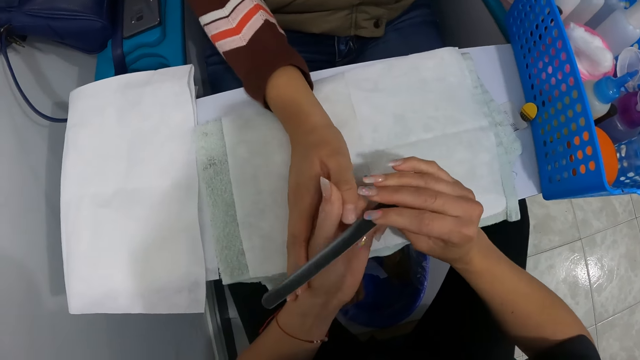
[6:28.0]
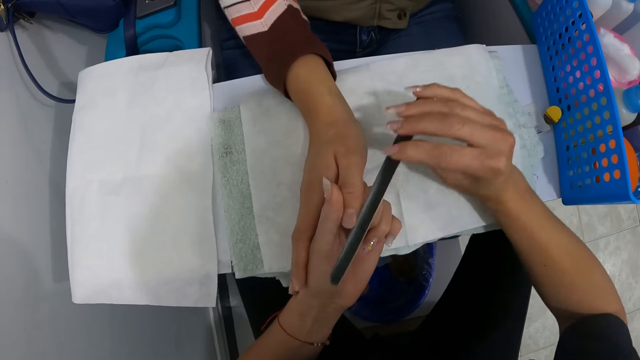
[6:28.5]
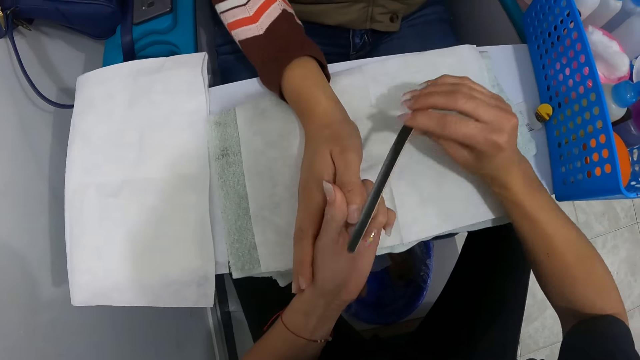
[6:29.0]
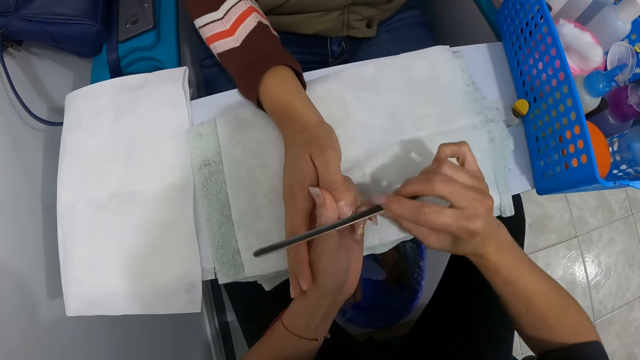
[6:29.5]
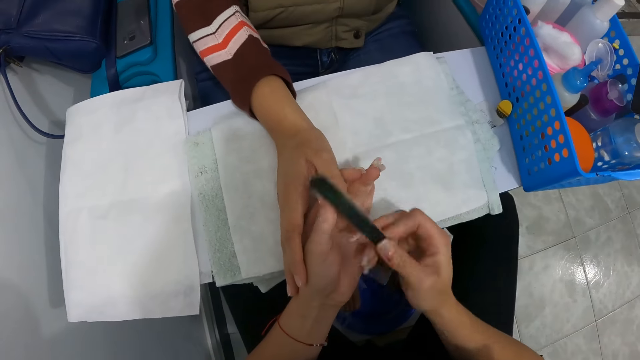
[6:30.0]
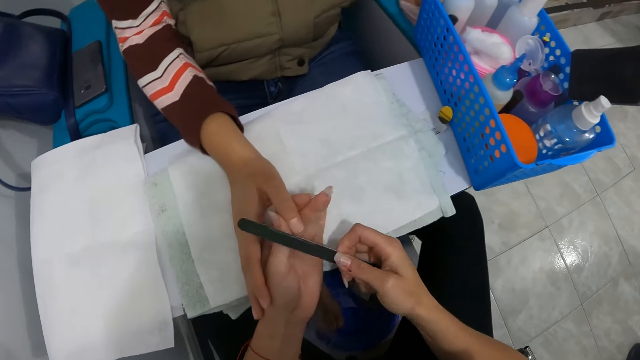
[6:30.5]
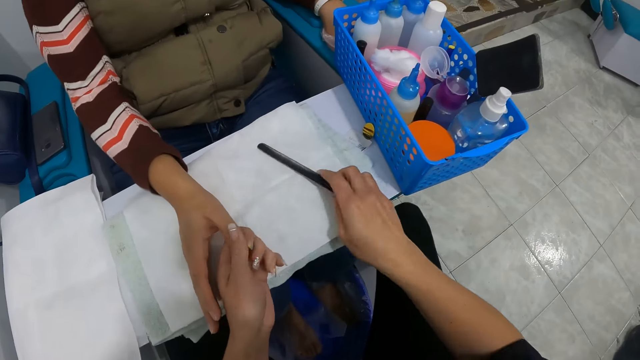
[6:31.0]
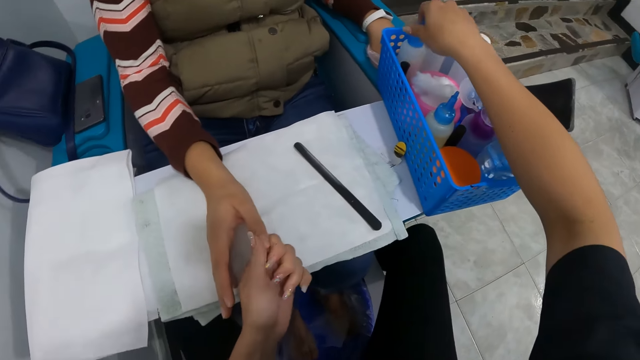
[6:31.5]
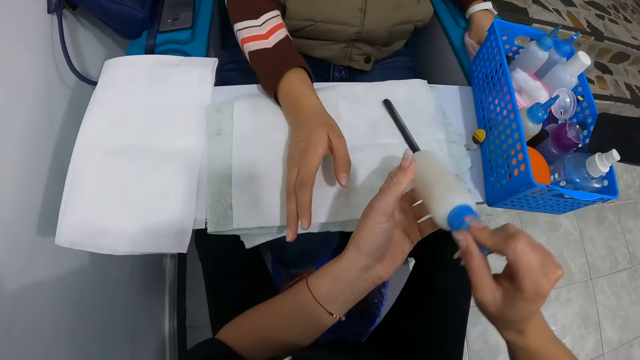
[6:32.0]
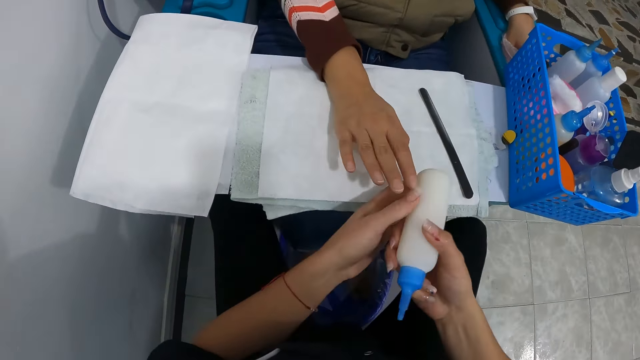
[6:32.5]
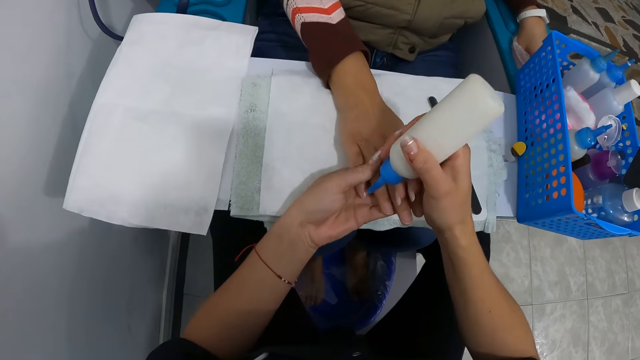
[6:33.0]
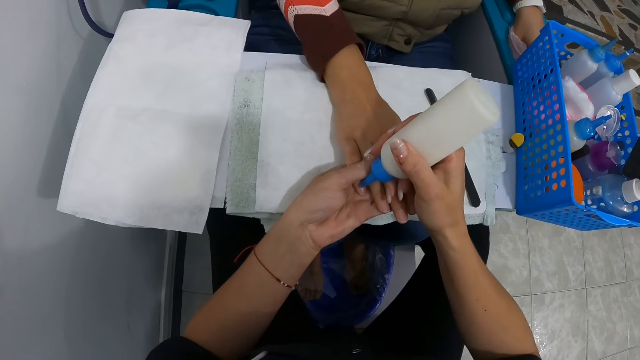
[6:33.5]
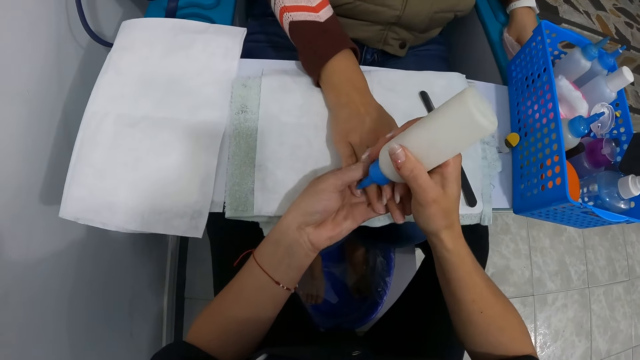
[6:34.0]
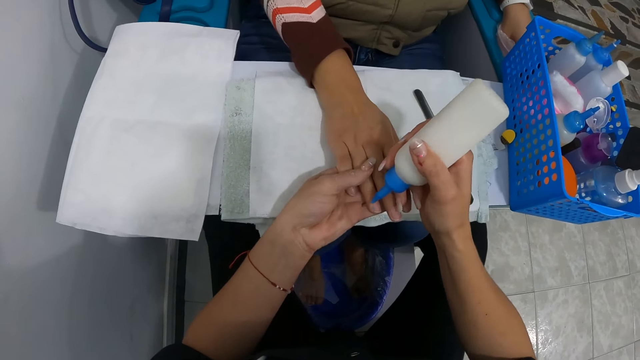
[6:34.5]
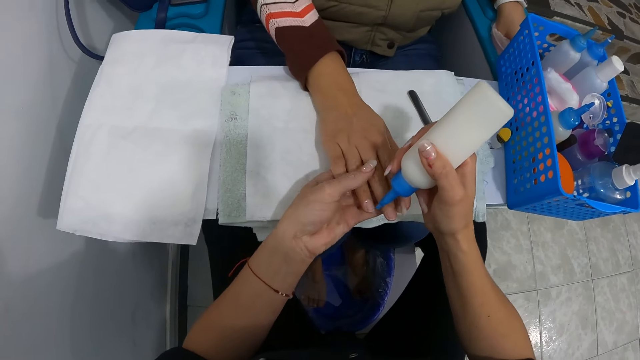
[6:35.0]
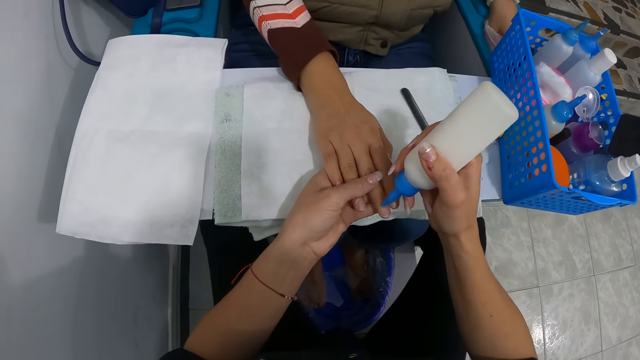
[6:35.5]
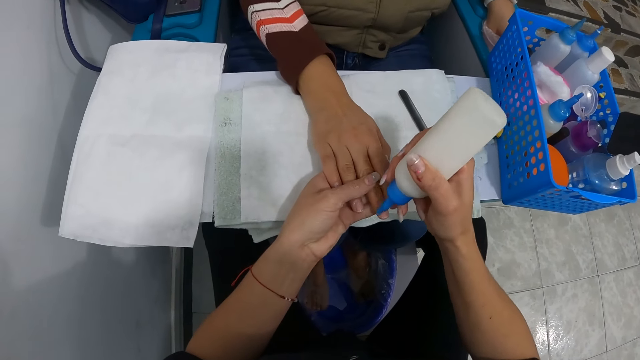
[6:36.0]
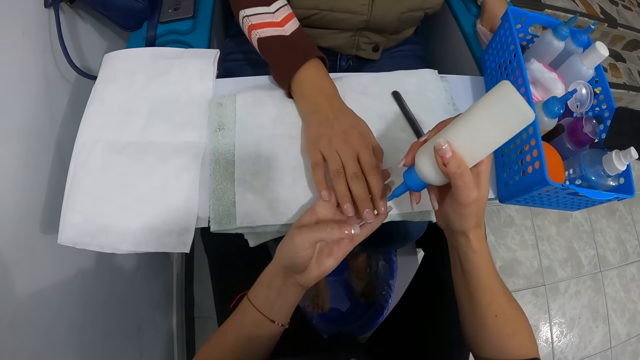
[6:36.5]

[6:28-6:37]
The camera wearer cleans the finger of the woman with her right finger. She drops the nail file in her right hand on the towel on the table. She picks up a nail polish bottle from the basket on the table with her right hand. She holds the bottle with both hands. She holds the right hand of the woman with her left hand. She applies a solution from the bottle in her right hand on the finger of the woman.

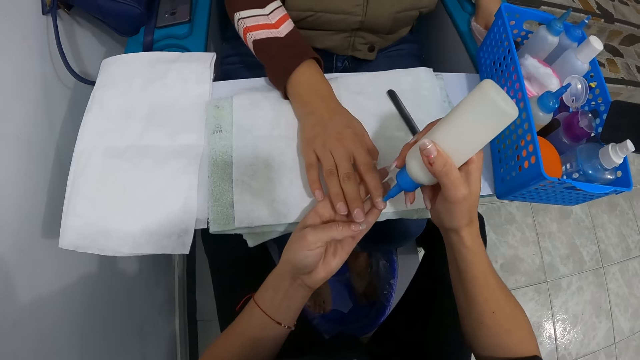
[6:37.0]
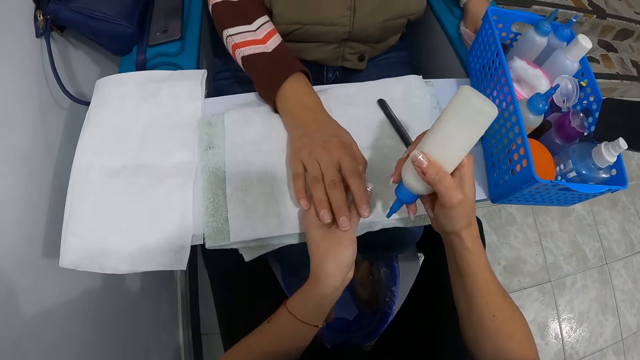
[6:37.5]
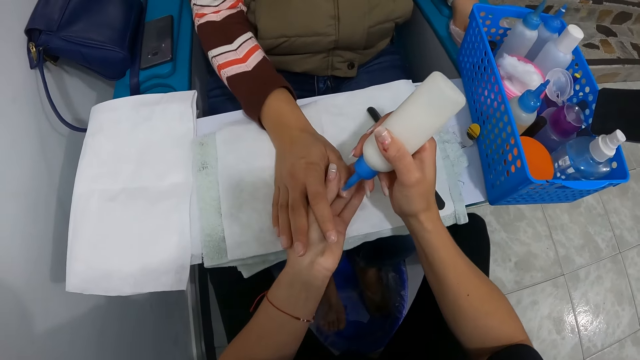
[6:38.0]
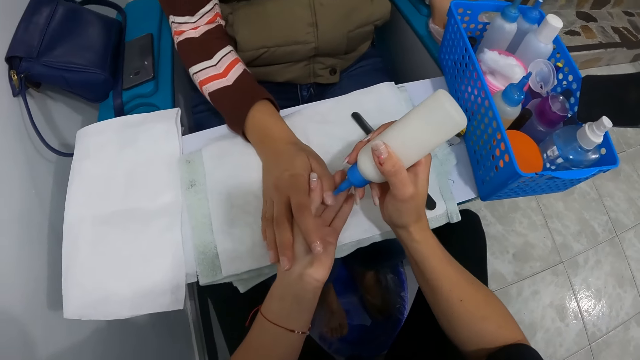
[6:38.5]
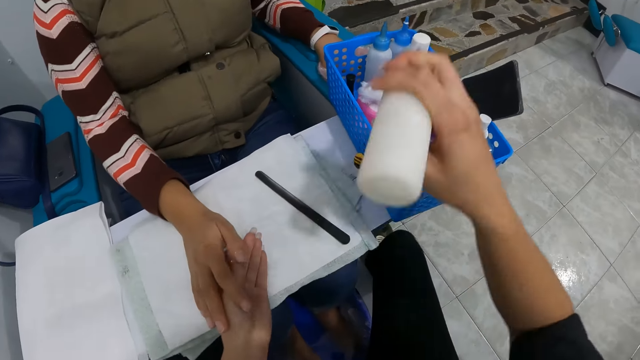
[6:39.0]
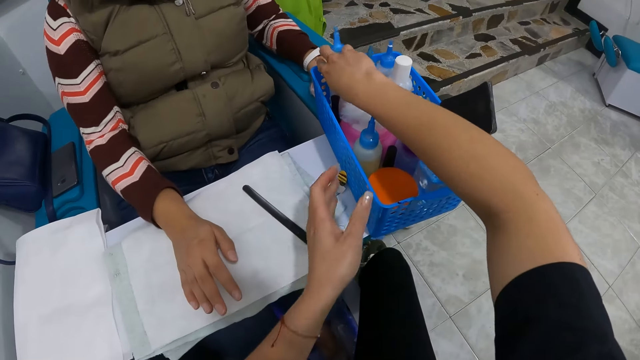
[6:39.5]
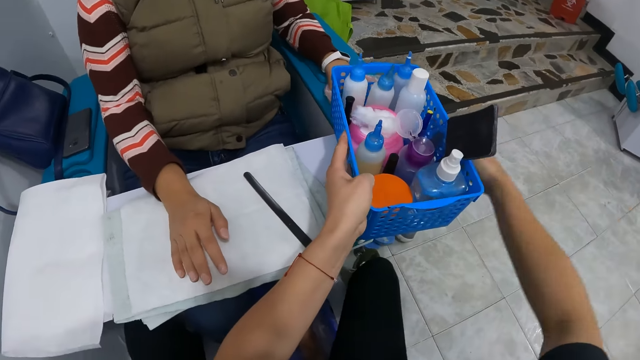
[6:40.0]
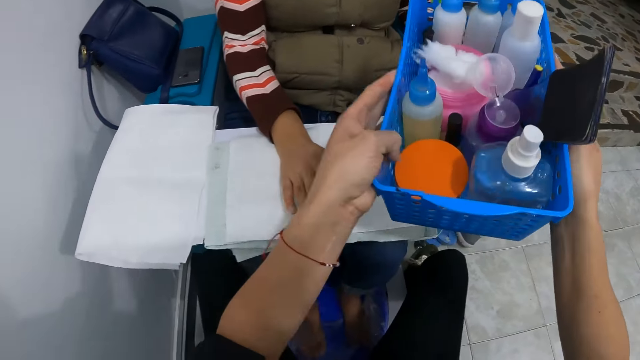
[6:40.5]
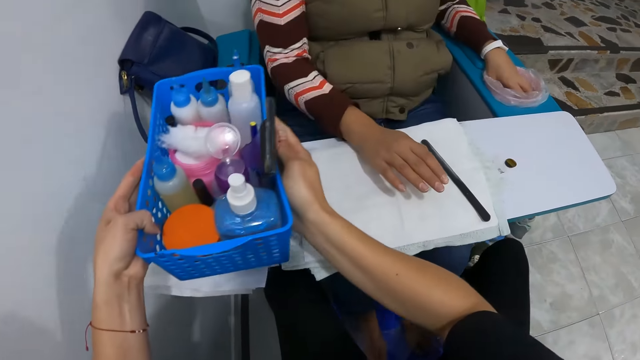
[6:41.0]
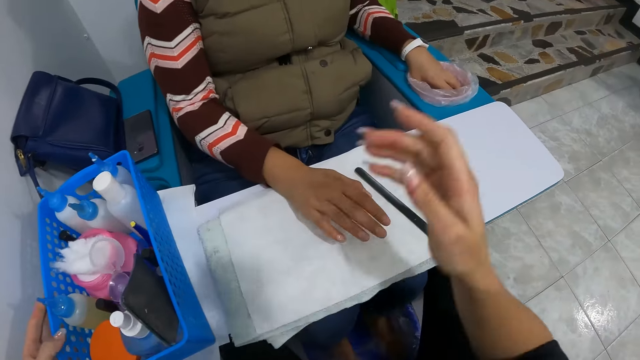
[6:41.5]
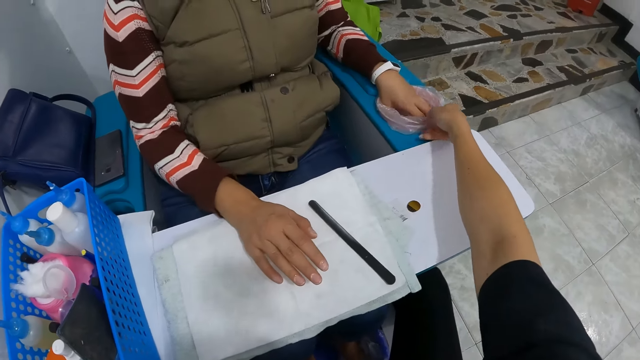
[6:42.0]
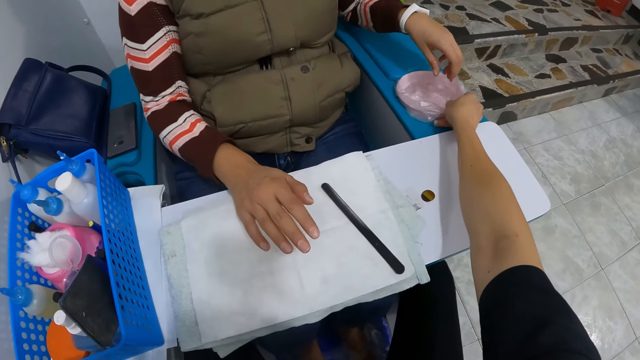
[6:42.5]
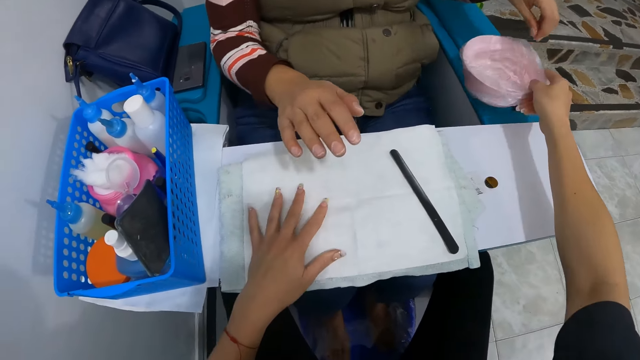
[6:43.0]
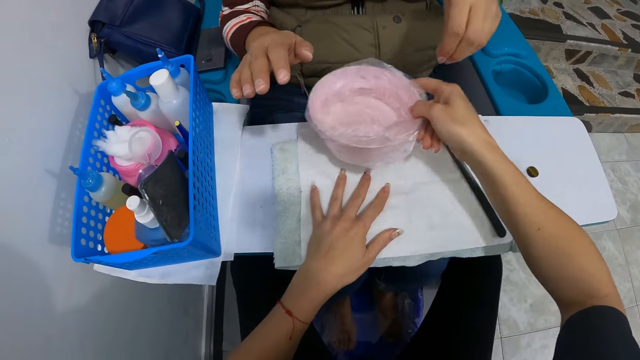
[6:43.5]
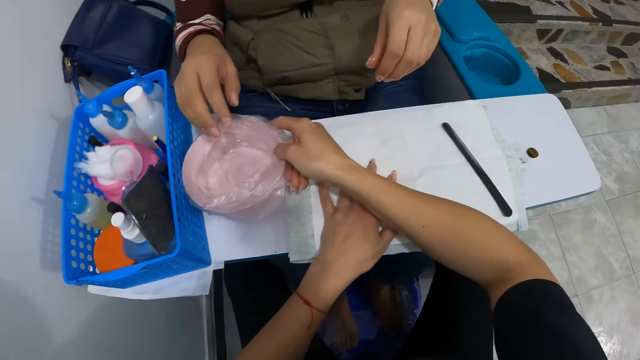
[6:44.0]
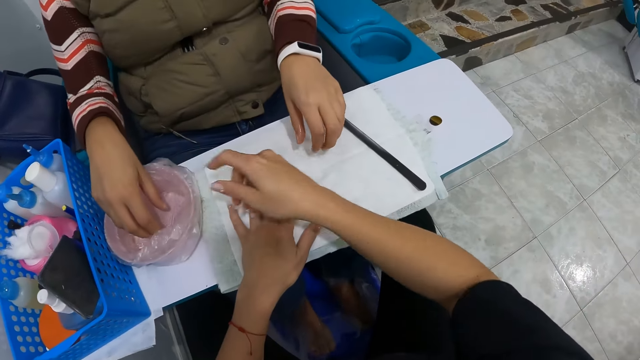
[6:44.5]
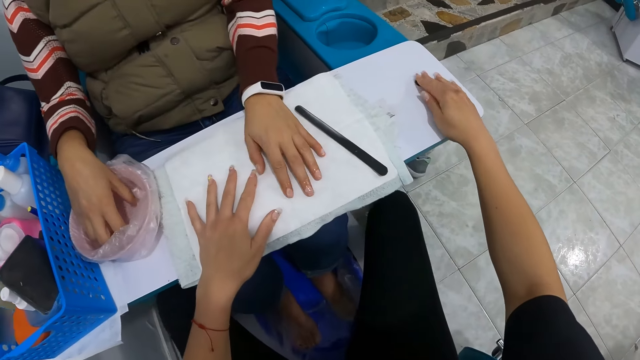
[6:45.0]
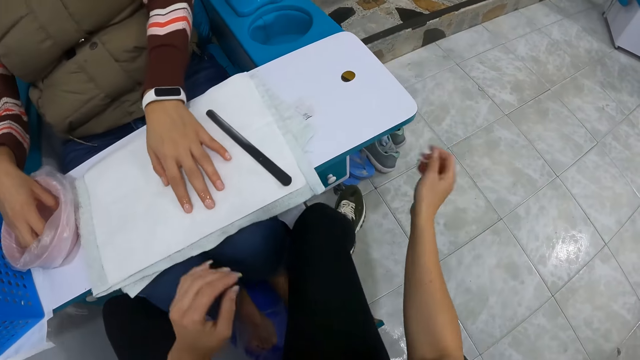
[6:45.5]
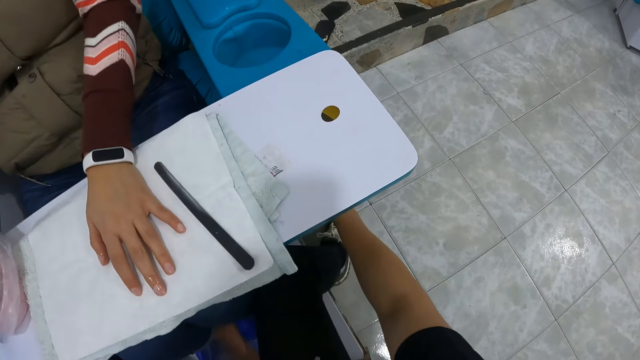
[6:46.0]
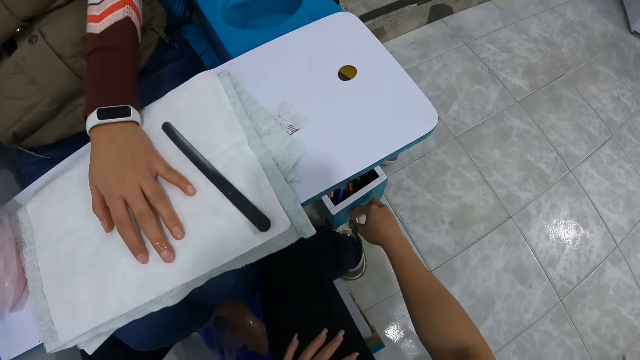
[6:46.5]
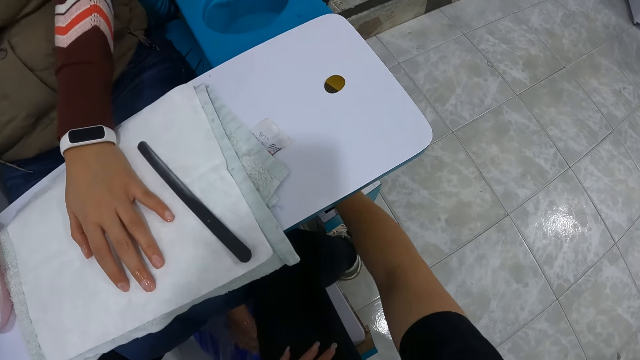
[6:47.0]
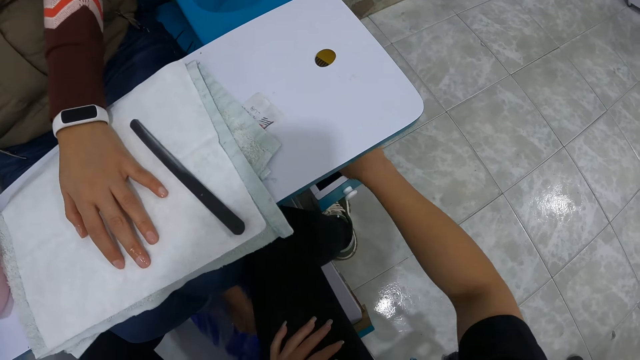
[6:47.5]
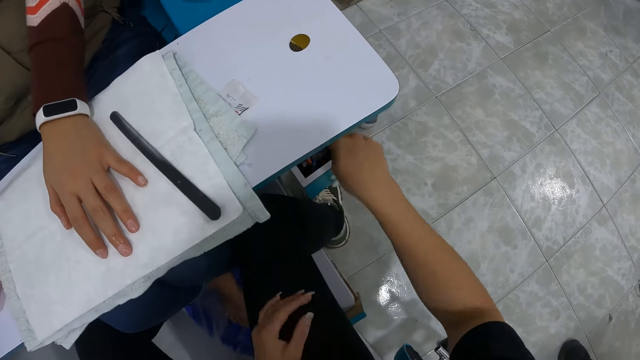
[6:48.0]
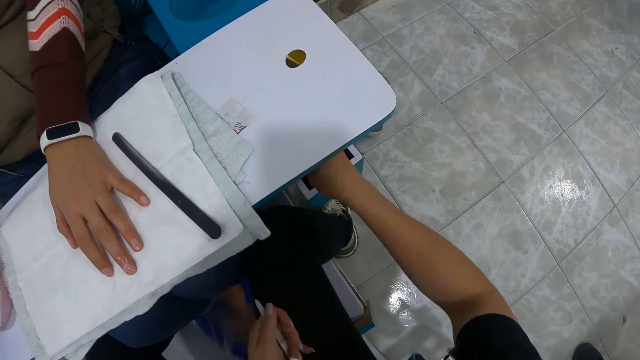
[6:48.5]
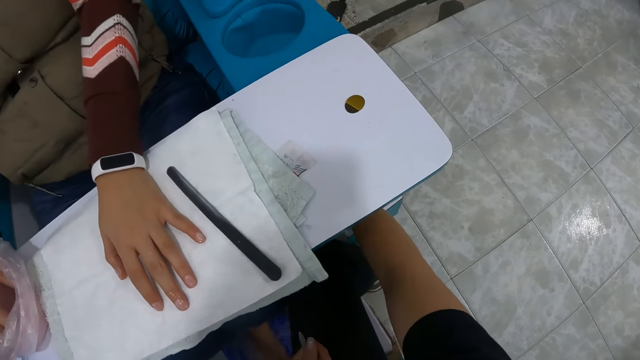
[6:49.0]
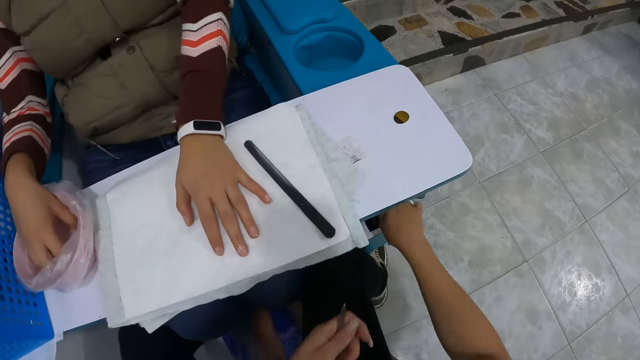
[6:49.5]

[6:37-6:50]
The camera wearer drops the nail polish bottle in her right hand in the basket on the table. She lifts the basket from the table with both hands. She places the basket in her hands on the table. She removes the bowl of water in the bowl holder of the armrest with her right hand. The woman removes her left hand from the bowl of water in the bowl holder of the armrest. The camera wearer moves the towel. She places the bowl of water in her right hand on the table. The woman dips her left fingers in the bowl of water on the table. She places her right hand on the sheet on the towel. The camera wearer moves a coin on the table with her right hand. She opens a cupboard or drawer with her right hand. She inspects the drawer. She picks up a file from the cupboard with her right hand. She puts the file in her right hand in her left hand.
